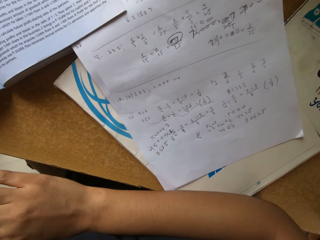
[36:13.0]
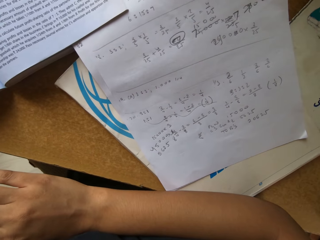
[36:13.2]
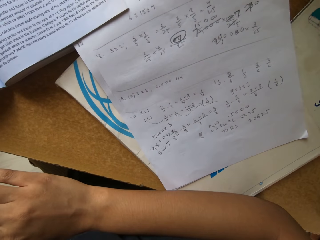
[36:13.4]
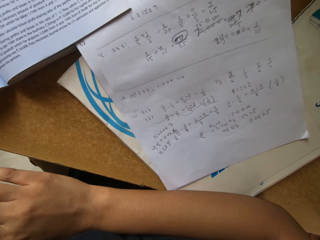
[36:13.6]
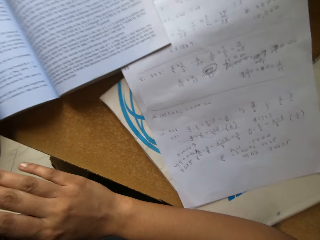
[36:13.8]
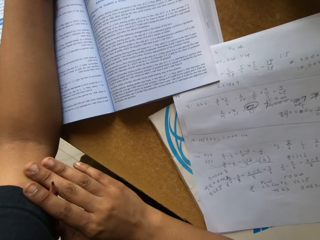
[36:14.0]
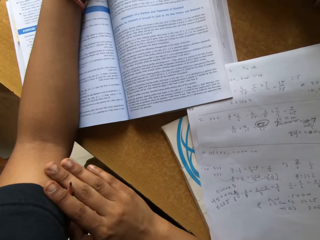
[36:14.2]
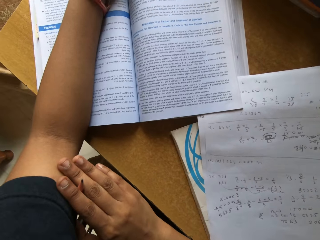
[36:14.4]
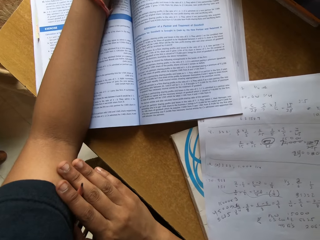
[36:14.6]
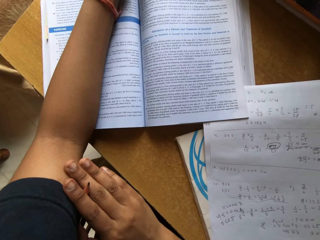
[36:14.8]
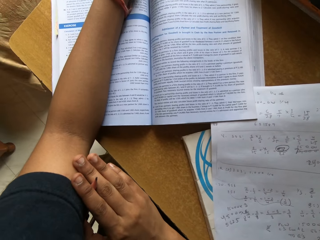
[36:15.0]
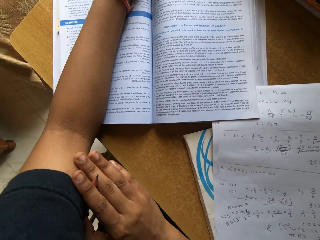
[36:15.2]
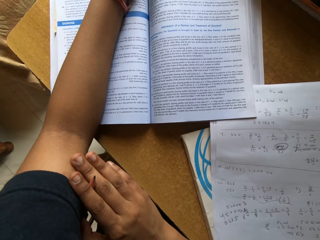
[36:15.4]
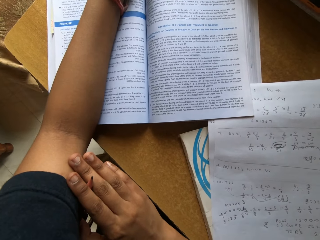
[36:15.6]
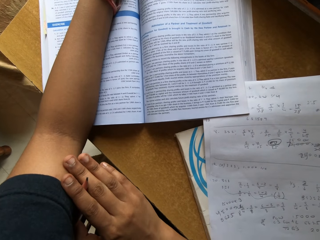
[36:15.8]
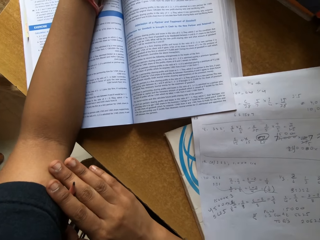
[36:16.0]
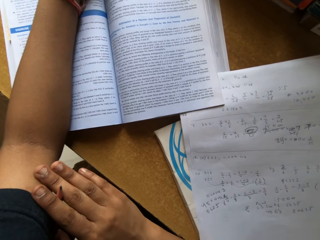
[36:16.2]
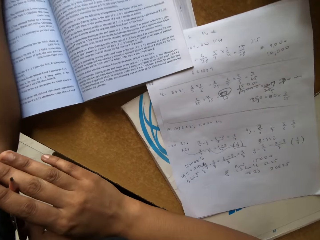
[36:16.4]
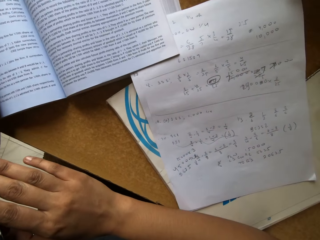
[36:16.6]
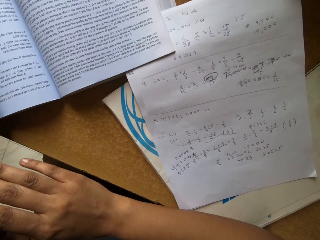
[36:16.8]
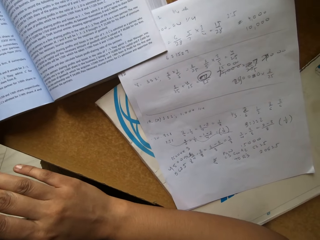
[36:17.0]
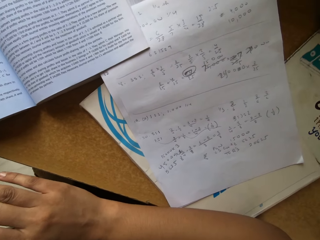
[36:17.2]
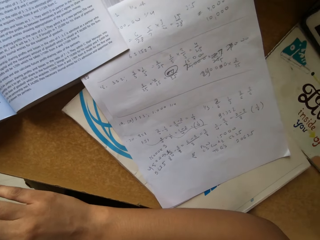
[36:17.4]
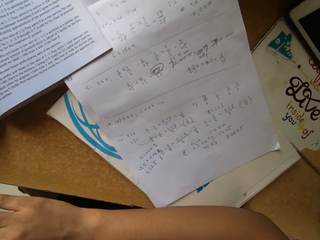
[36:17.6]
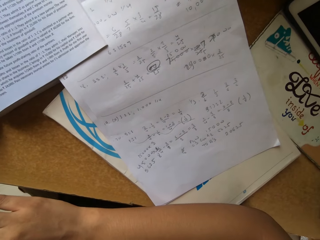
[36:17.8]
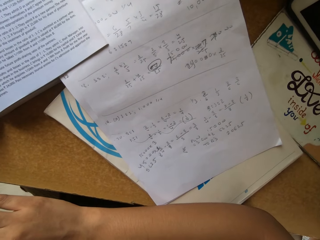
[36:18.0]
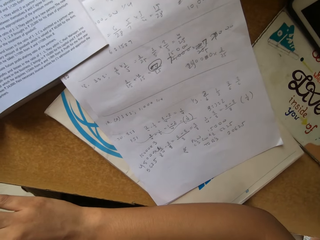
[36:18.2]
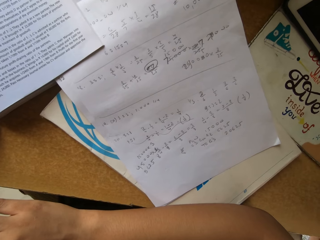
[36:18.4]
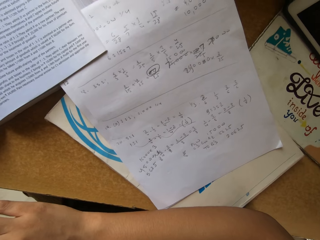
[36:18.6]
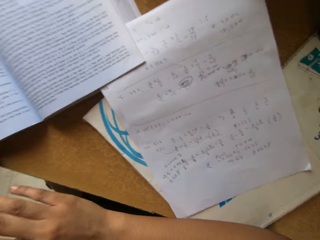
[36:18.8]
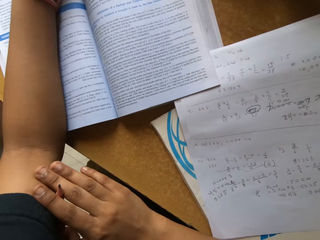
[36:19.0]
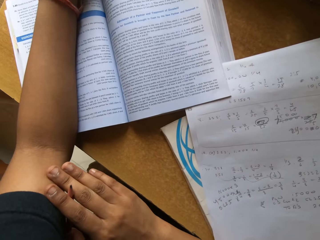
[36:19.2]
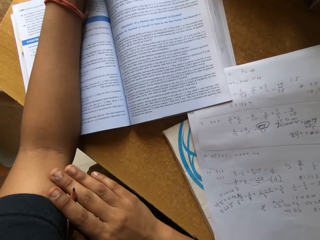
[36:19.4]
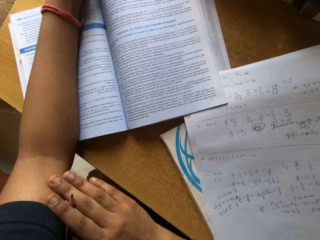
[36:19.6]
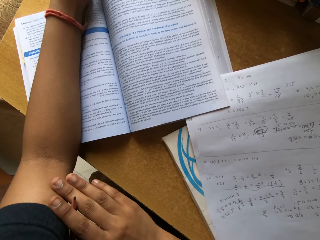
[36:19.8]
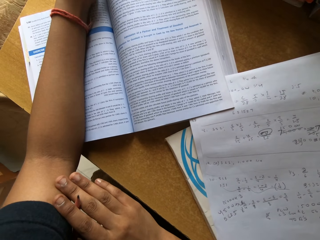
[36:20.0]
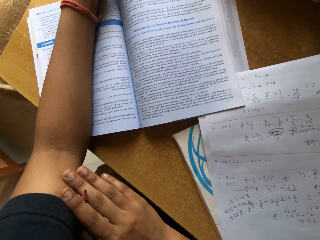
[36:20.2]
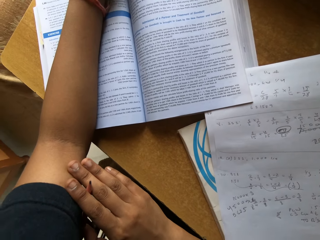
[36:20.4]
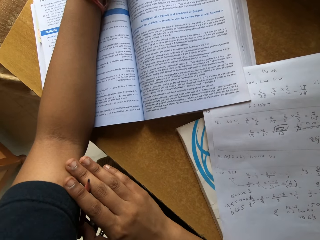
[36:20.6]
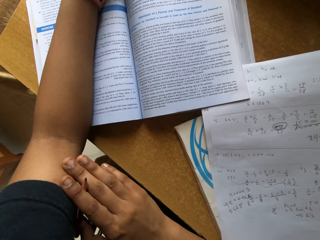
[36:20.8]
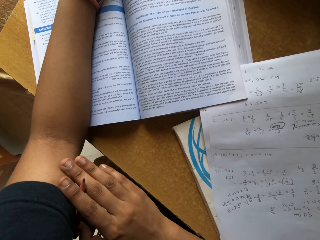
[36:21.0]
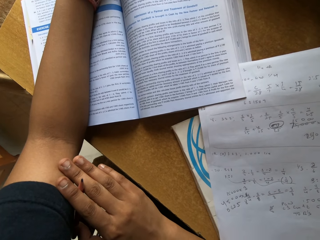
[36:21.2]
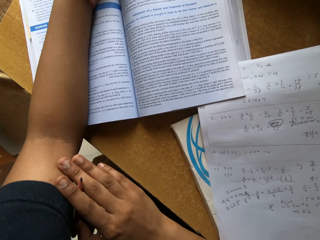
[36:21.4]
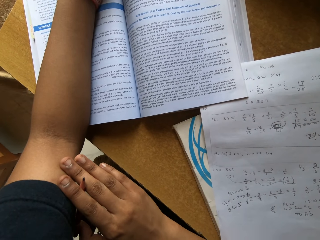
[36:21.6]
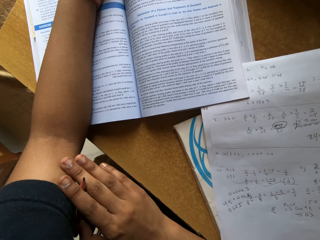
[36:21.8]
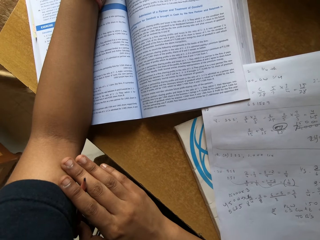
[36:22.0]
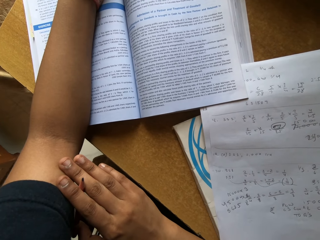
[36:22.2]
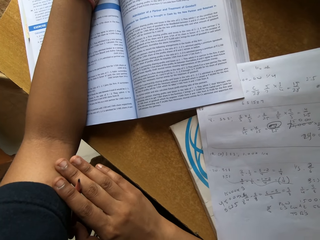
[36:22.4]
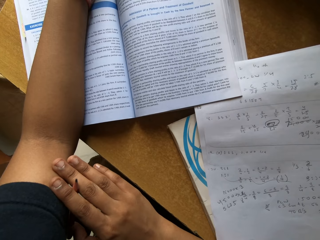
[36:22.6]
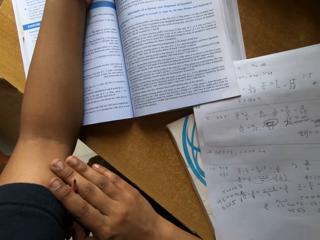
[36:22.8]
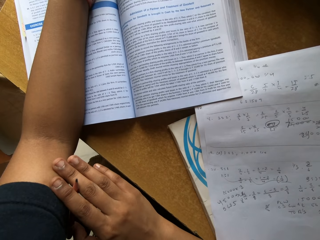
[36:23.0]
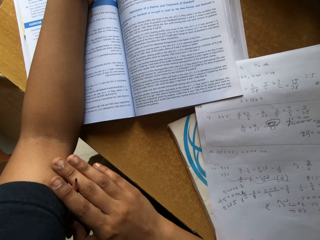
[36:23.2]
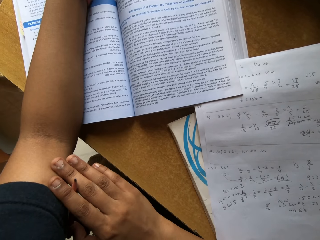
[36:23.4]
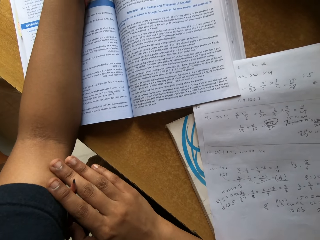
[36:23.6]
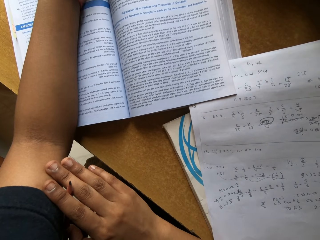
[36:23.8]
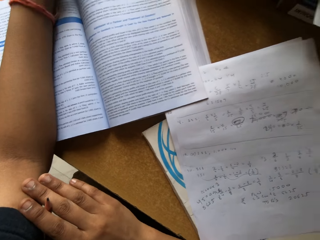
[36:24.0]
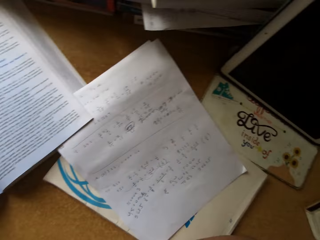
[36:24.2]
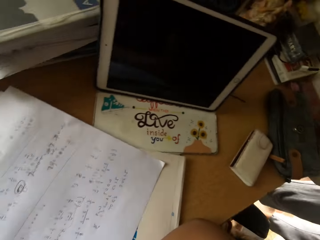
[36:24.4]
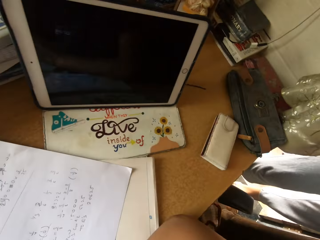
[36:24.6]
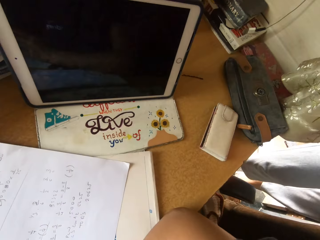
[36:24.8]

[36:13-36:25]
The camera wearer reads the book on top of the table. They sing. They read the book on top of the table.

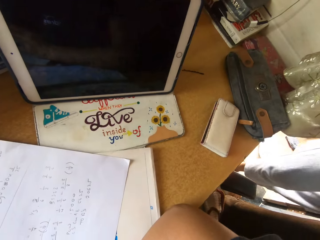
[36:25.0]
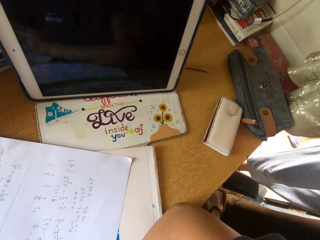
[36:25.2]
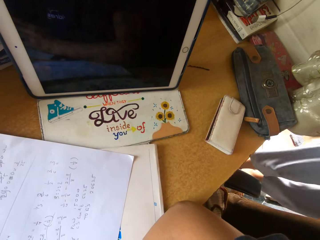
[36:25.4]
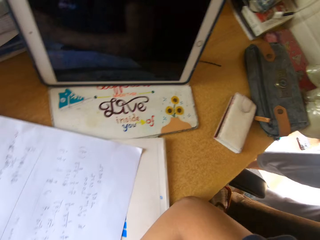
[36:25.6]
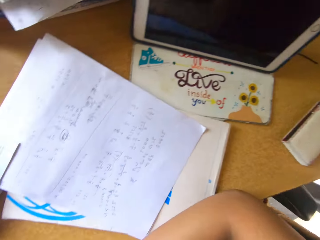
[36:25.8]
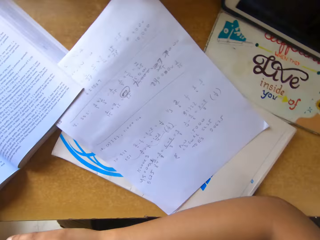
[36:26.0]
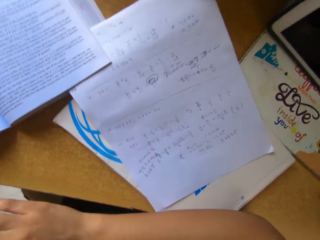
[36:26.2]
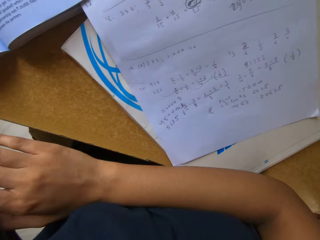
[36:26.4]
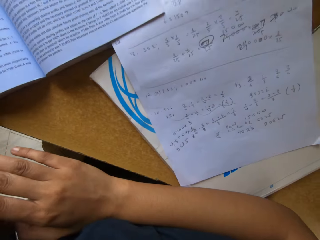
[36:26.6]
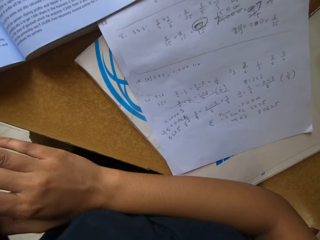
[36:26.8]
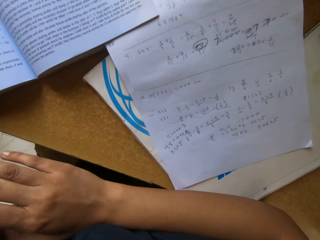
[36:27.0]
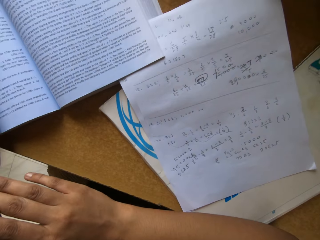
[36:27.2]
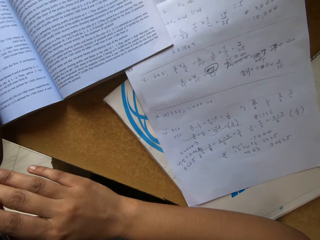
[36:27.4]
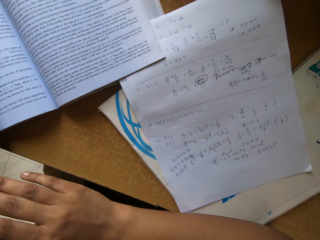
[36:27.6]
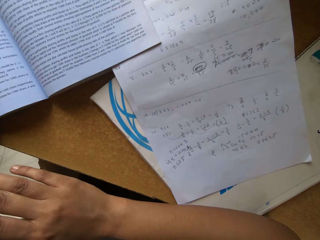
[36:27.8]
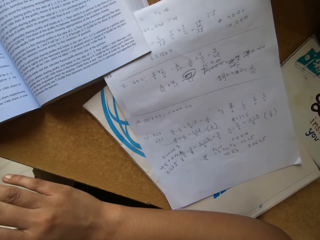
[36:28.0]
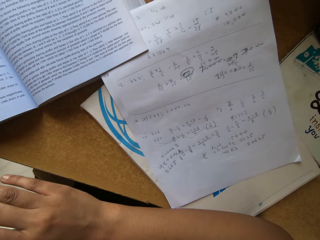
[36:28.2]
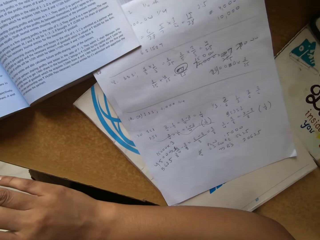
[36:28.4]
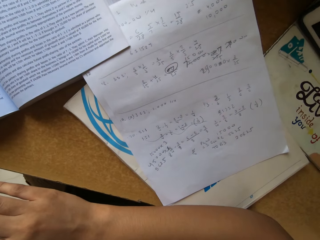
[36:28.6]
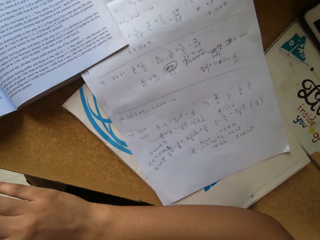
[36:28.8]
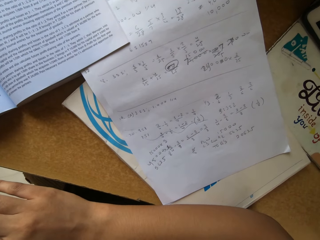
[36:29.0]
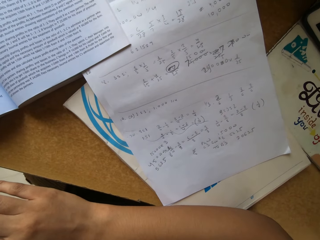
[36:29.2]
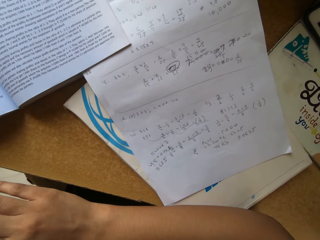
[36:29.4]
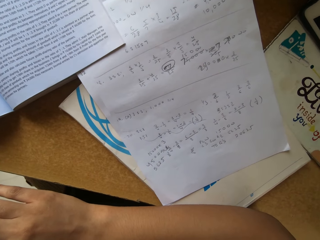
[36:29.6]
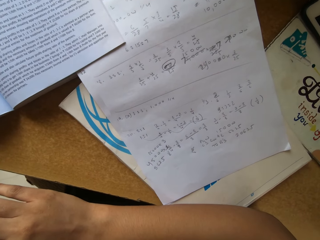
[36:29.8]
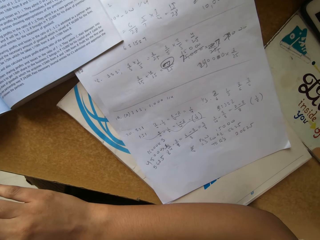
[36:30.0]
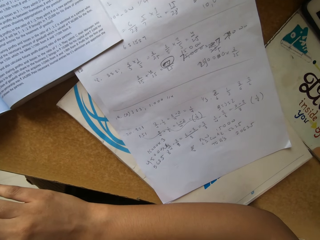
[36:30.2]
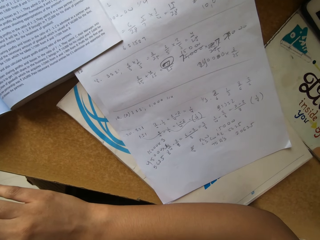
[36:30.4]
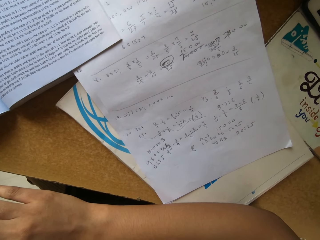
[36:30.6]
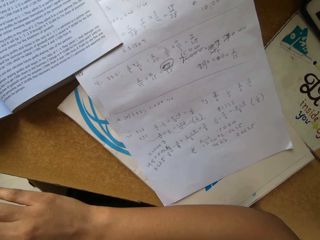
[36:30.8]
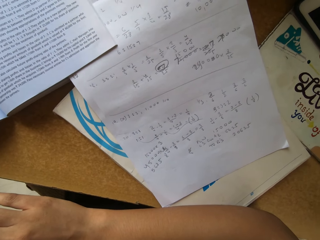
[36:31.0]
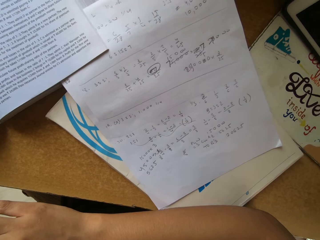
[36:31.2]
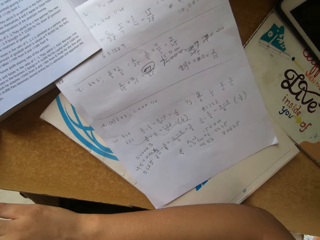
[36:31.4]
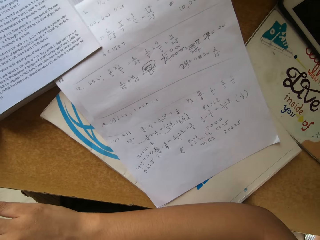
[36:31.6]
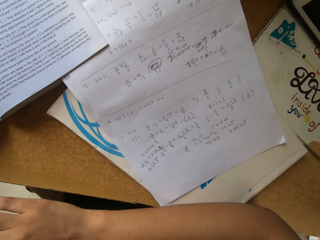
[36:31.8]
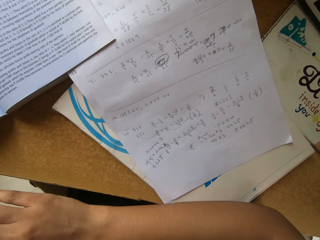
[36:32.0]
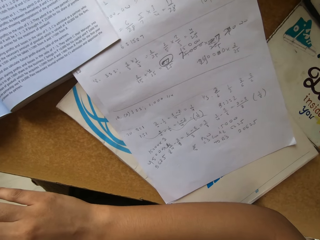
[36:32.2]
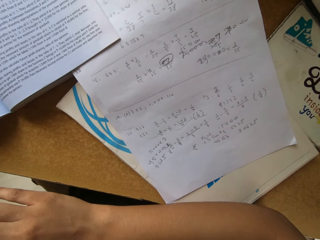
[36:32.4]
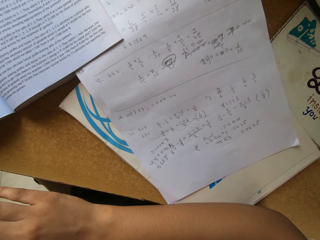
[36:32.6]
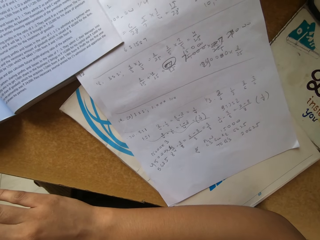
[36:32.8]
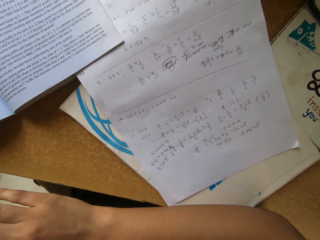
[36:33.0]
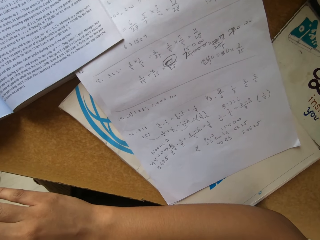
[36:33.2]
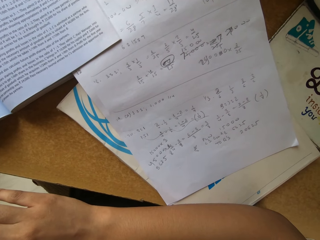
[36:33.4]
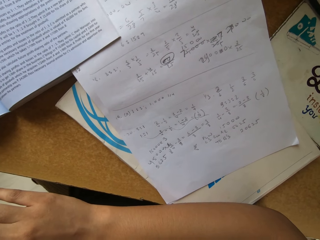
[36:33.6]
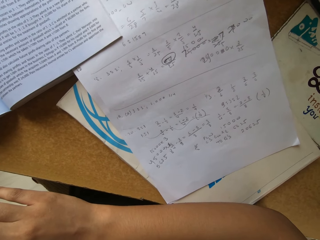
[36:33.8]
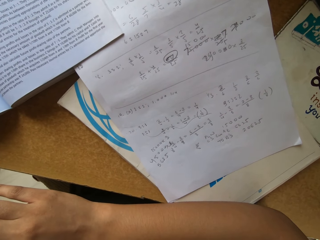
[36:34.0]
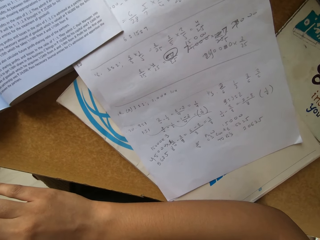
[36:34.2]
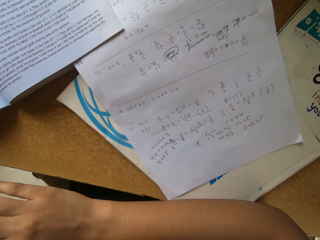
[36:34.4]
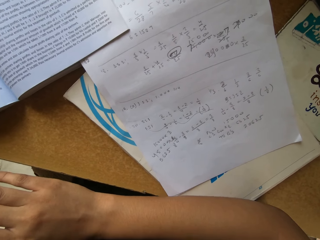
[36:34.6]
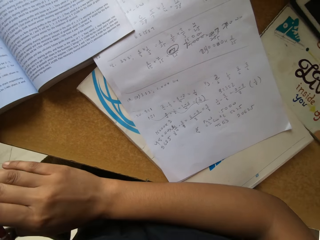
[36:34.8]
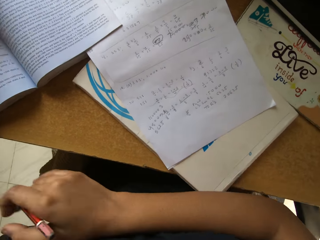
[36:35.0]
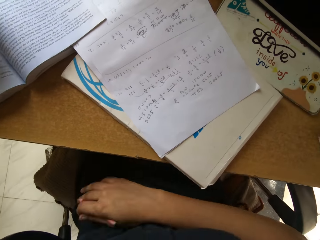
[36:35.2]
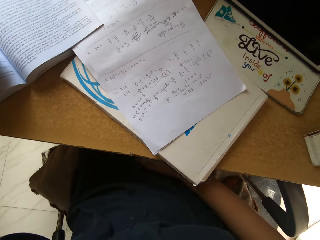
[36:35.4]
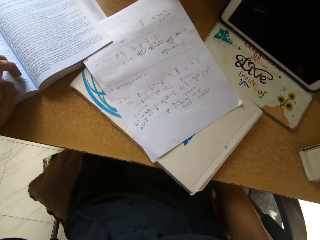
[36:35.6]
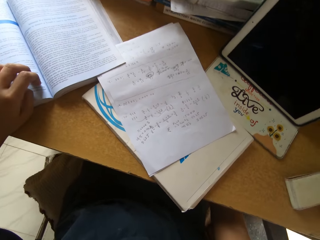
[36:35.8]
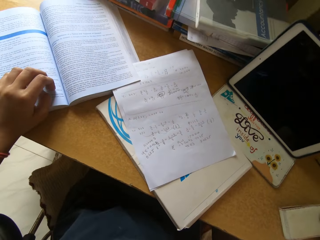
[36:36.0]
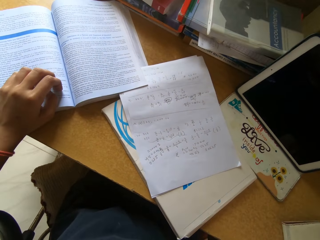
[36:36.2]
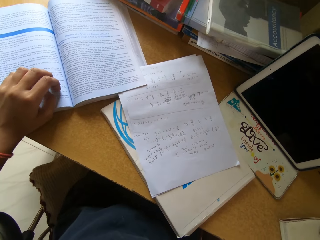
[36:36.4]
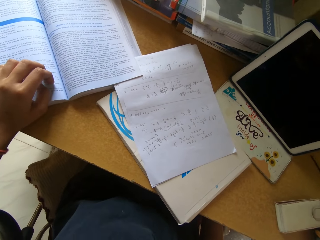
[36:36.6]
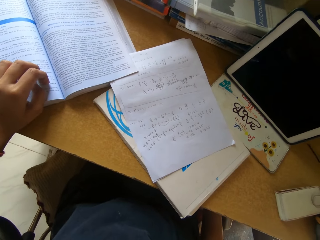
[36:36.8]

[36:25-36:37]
The camera wearer stares at her cellphone. They read the book. They sing.
